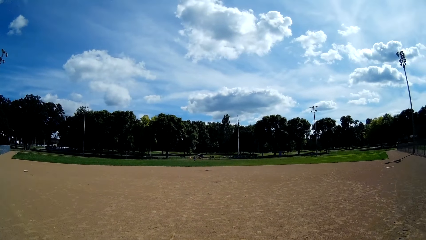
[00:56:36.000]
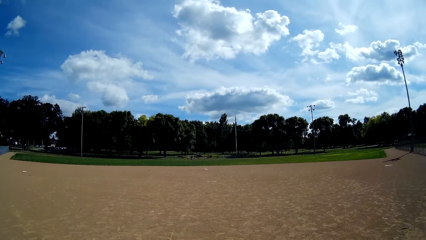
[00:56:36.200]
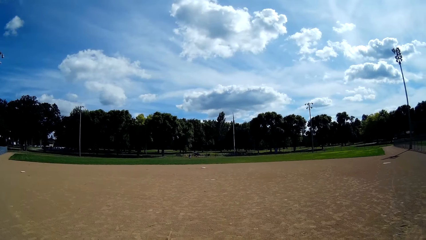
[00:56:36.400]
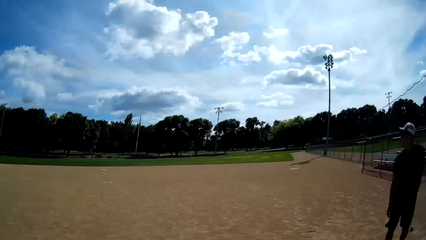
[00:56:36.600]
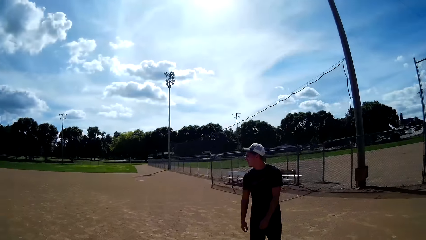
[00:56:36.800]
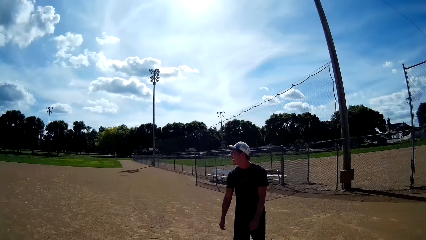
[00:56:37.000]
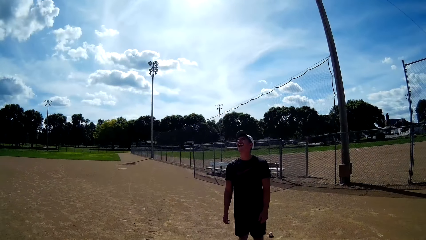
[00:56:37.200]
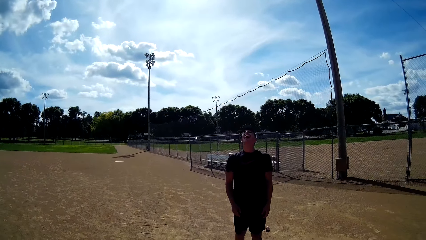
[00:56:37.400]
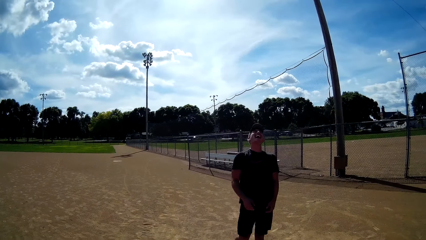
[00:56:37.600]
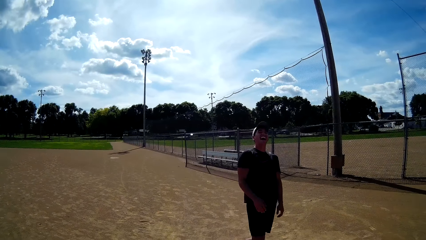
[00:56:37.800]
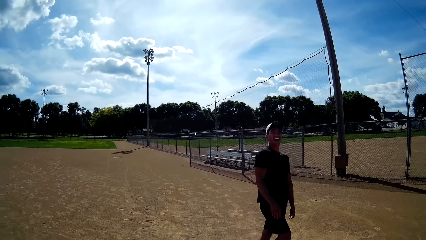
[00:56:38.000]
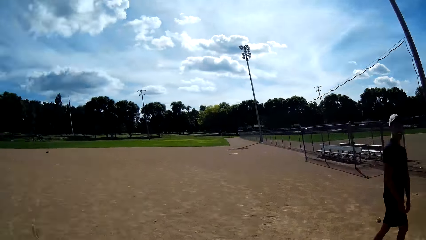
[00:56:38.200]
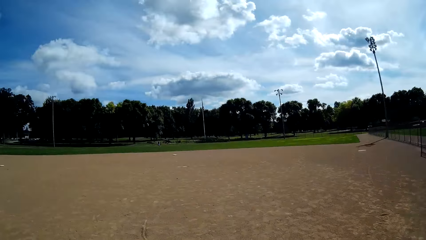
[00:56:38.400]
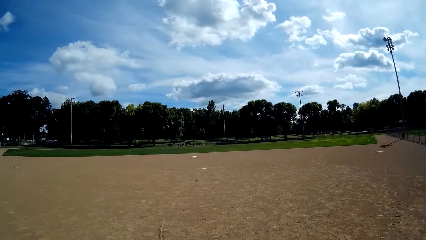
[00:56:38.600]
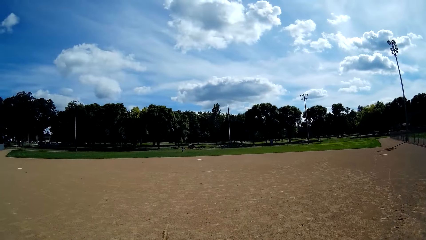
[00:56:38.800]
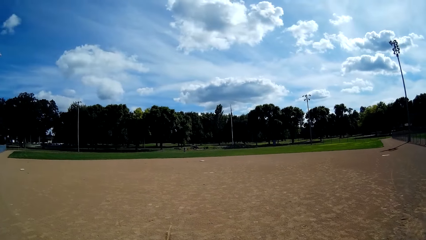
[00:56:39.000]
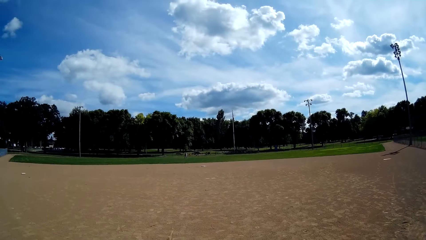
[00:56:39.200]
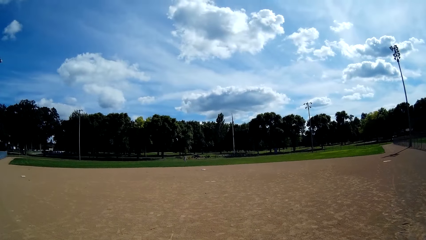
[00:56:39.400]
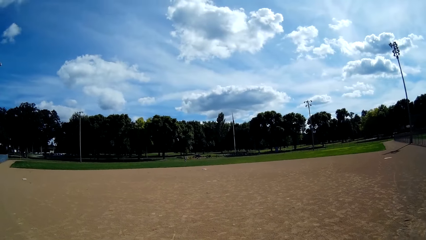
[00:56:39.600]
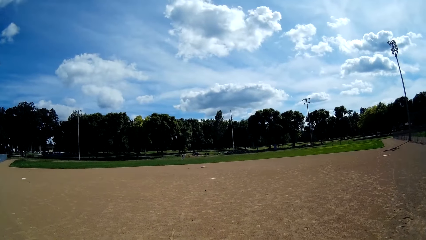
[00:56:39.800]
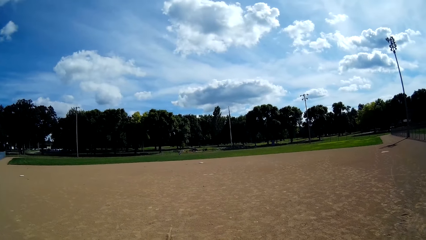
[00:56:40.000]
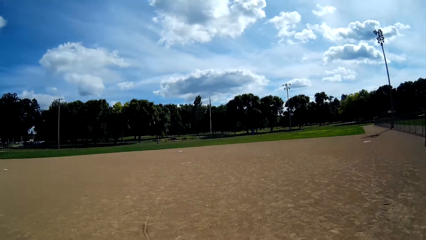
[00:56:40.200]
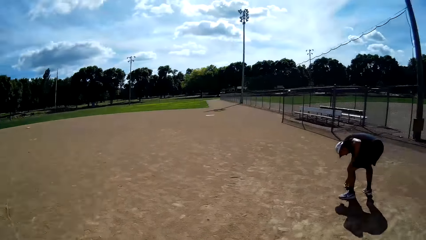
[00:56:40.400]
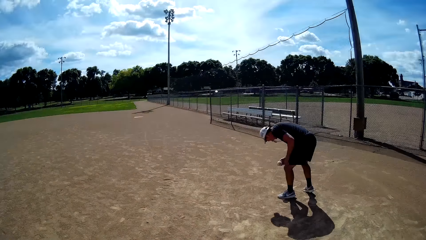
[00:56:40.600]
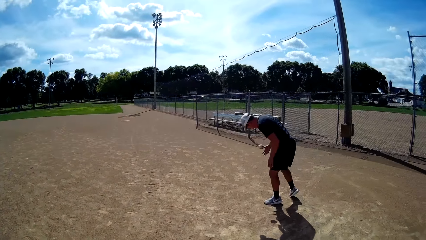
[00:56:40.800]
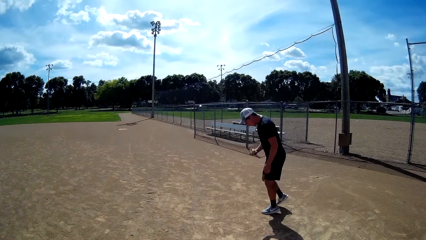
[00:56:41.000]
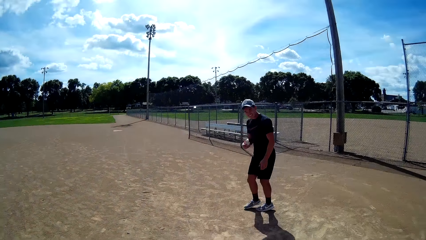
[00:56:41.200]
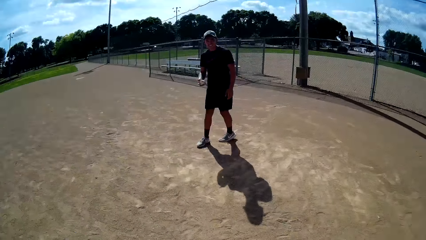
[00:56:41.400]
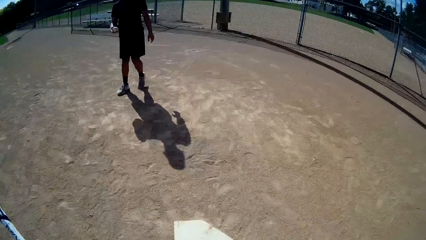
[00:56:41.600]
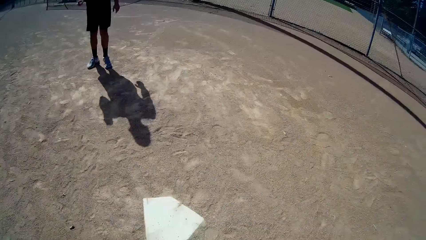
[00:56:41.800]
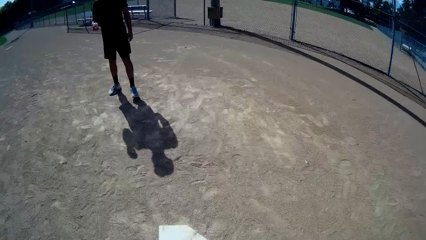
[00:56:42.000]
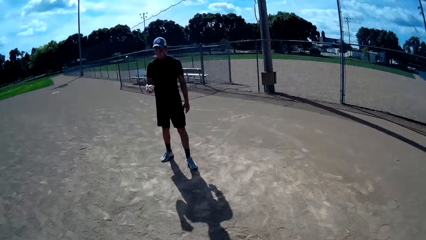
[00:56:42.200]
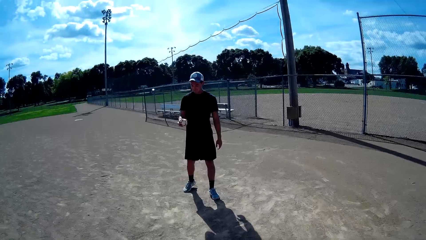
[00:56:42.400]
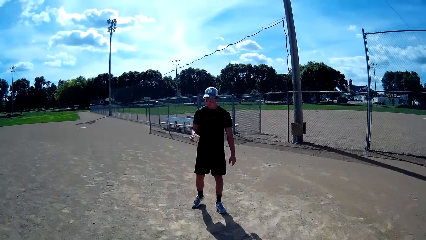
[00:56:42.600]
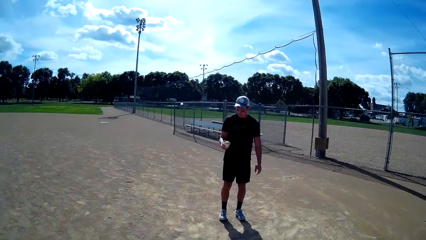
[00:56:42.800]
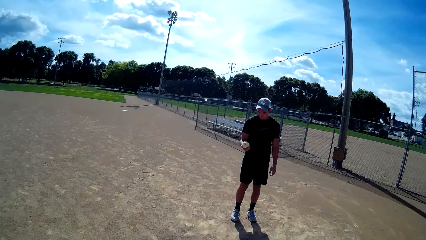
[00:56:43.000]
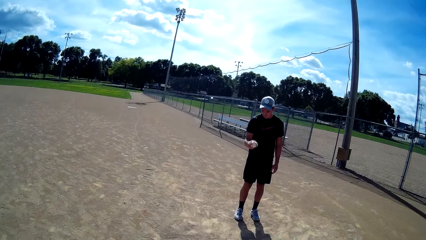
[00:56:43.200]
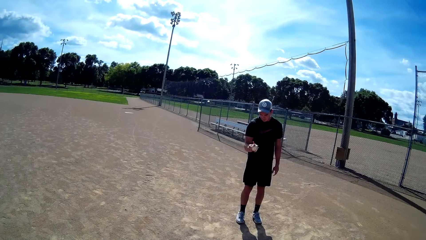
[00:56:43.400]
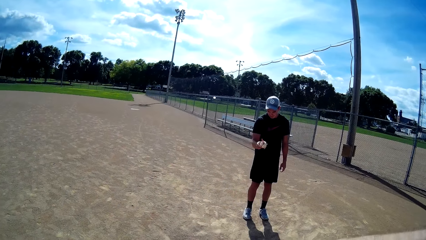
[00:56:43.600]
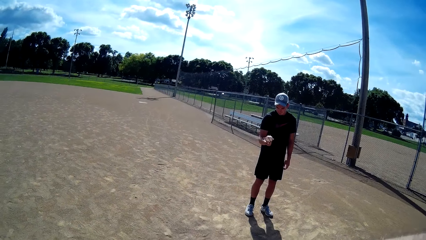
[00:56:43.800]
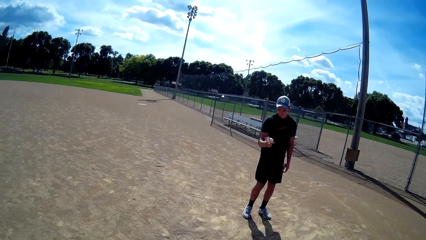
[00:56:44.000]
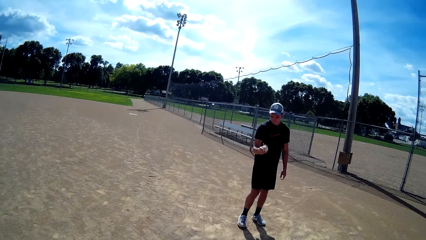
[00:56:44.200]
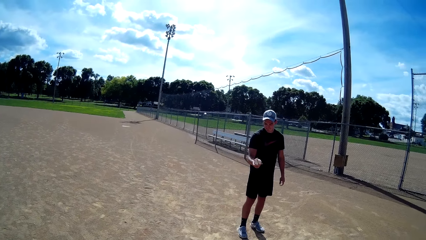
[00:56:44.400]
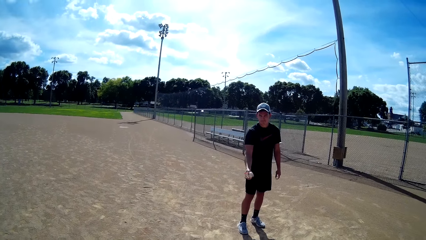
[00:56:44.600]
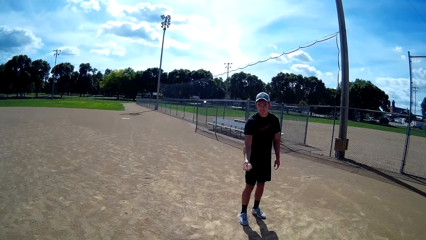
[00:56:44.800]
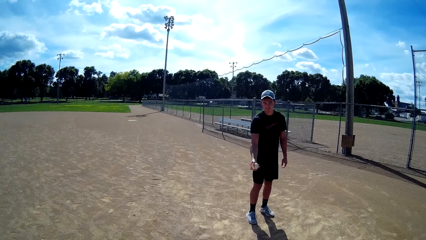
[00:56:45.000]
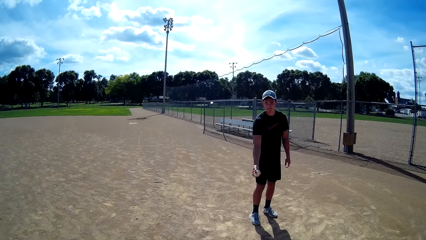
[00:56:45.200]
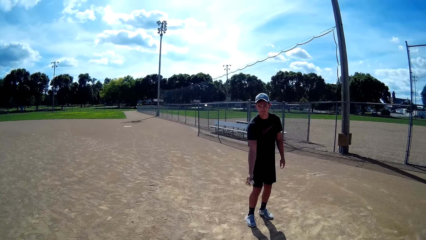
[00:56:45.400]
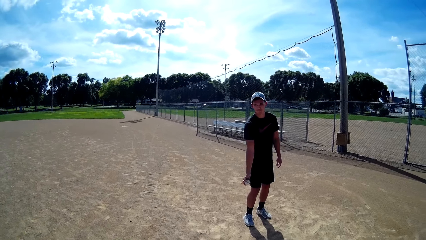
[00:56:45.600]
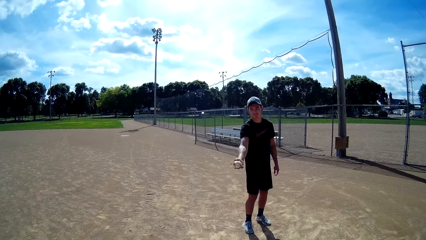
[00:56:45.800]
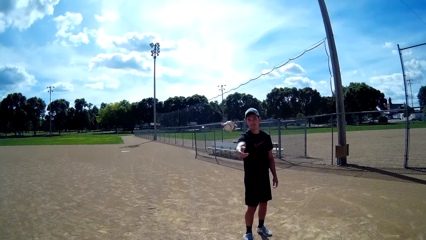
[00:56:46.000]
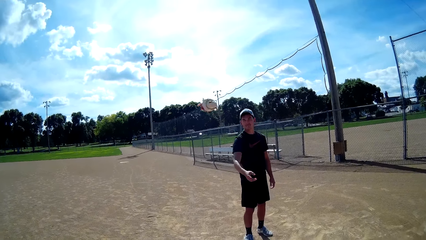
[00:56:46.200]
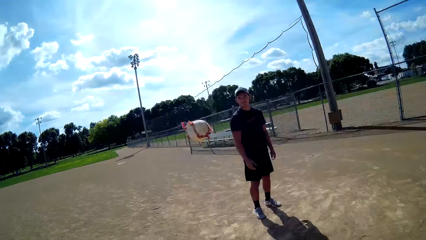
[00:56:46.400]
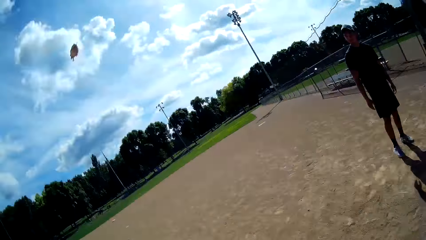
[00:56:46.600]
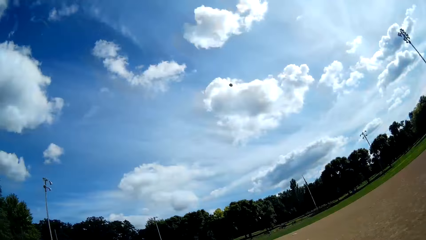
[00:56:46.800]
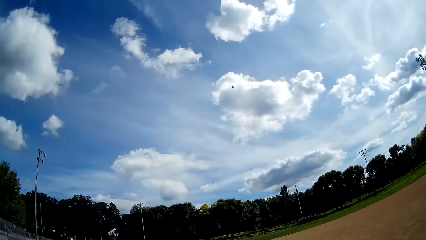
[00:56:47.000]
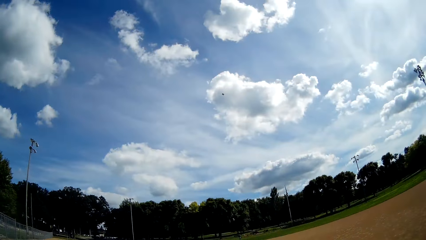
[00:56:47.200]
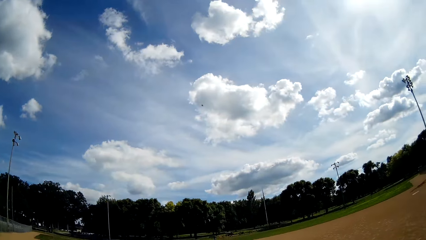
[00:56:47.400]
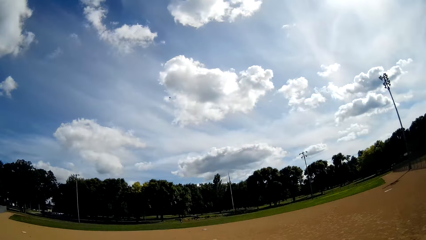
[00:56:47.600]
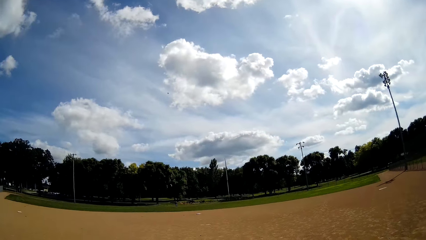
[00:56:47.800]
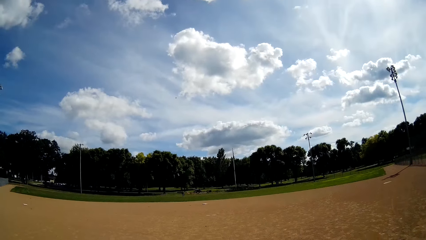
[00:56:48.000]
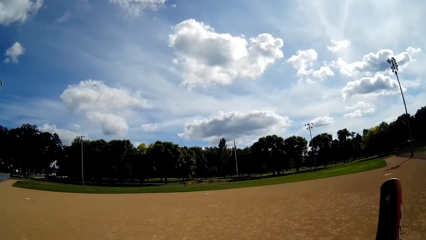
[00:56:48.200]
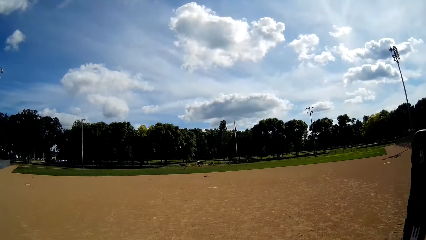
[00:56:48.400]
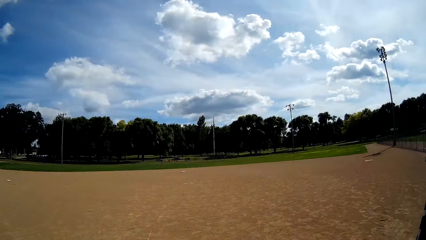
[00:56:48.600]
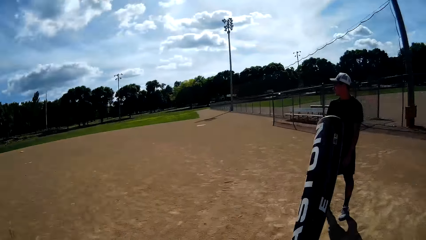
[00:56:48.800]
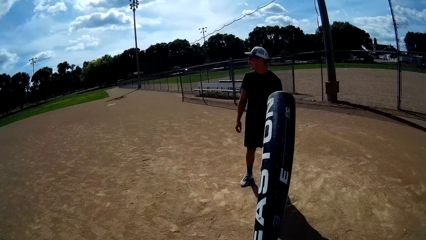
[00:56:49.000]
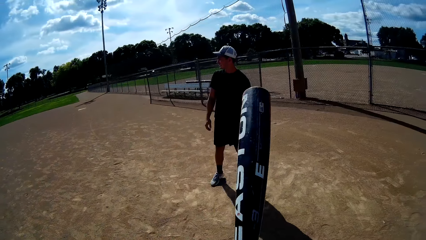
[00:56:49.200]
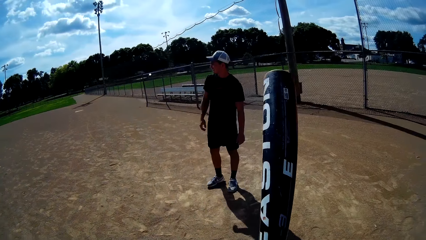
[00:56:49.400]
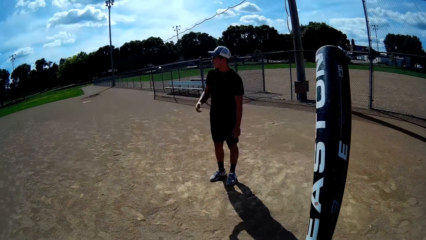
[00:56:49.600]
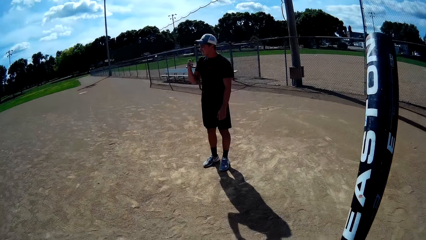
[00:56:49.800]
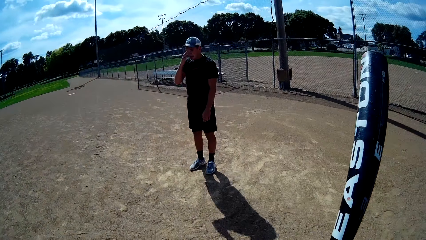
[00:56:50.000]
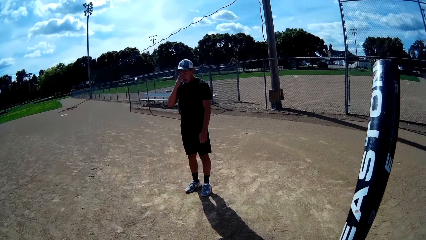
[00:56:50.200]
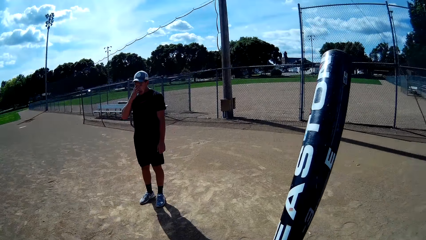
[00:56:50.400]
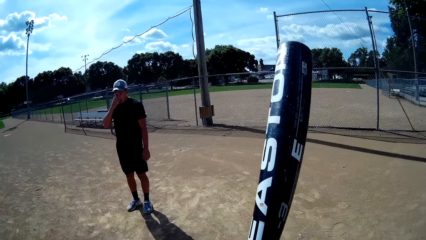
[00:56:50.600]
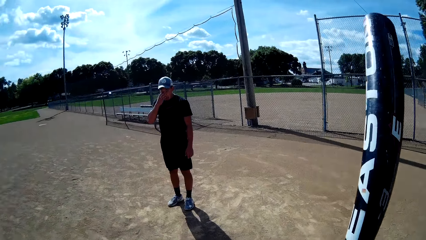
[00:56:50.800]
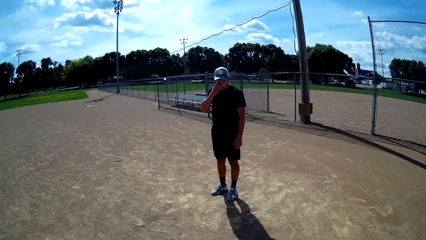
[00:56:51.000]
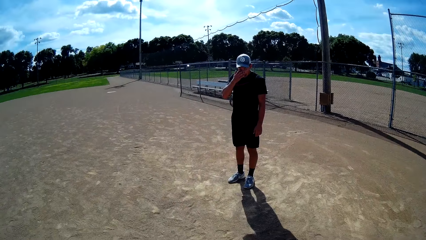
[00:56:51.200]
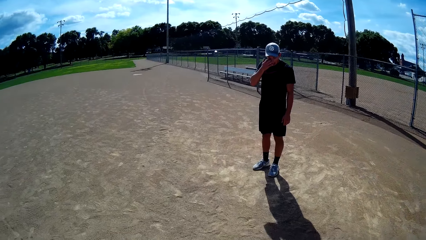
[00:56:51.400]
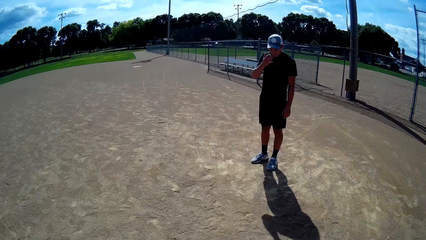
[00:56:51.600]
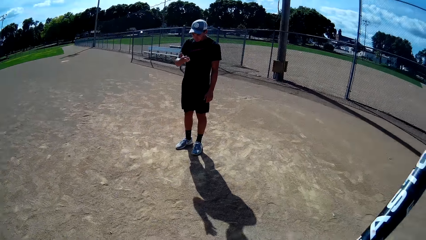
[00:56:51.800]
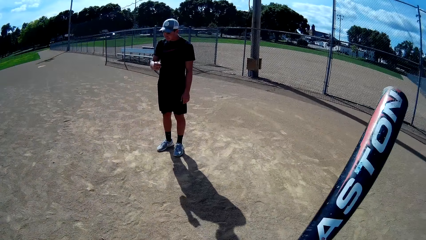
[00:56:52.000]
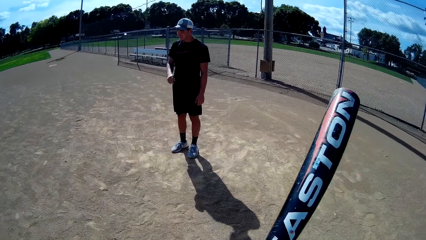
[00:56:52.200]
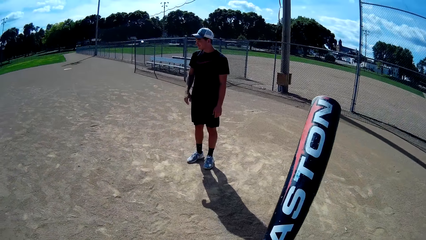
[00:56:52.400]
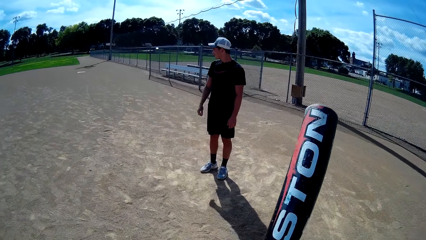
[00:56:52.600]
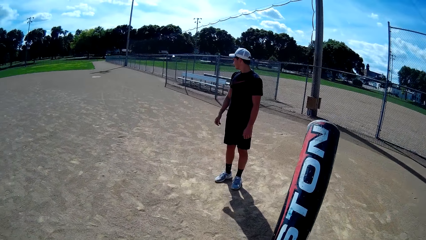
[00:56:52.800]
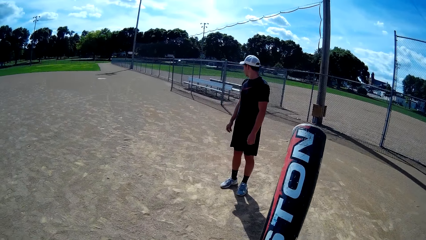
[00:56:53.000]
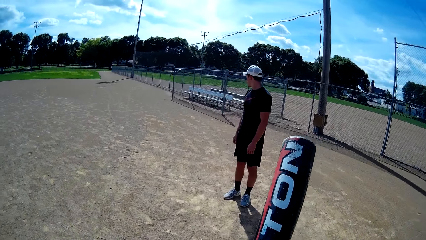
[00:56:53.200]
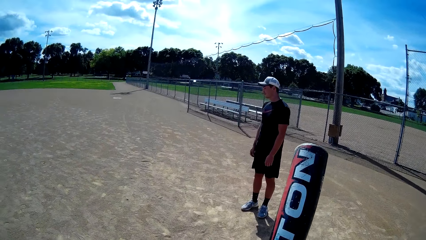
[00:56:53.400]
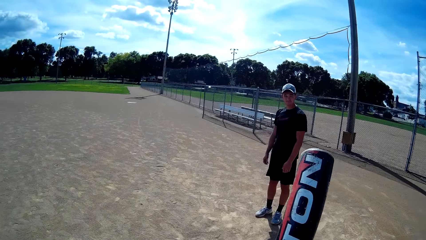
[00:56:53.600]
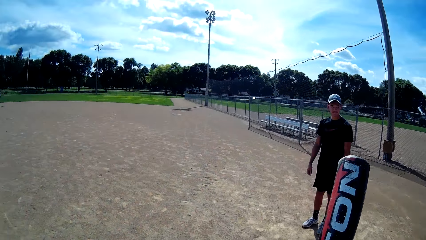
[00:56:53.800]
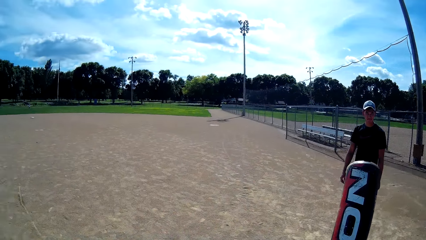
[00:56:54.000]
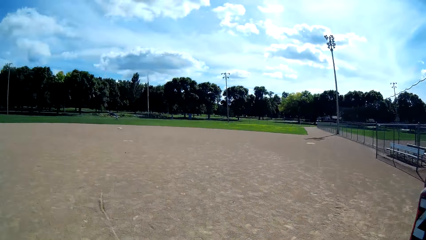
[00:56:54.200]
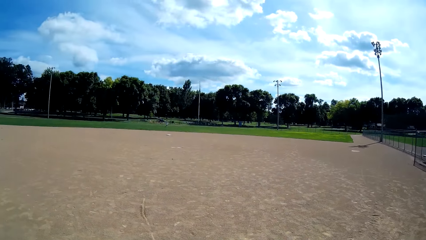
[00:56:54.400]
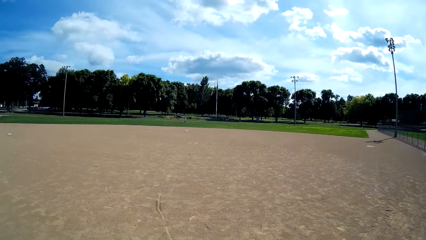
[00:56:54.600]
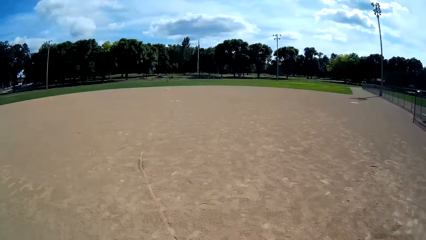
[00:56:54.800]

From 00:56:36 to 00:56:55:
A man laughs. He picks up a ball. He throws the ball to the camera wearer. The camera wearer hits the ball with a baseball bat. They lift the baseball bat. The man holds his face and withdraws his hand from his face.
